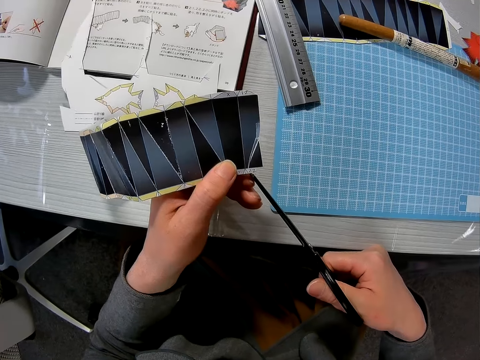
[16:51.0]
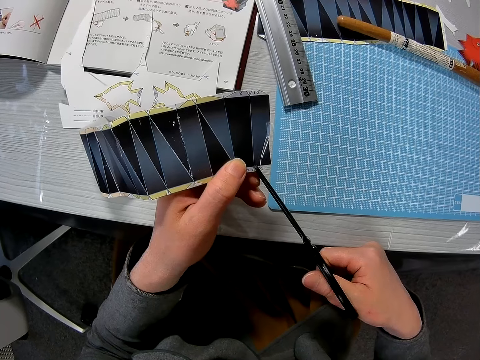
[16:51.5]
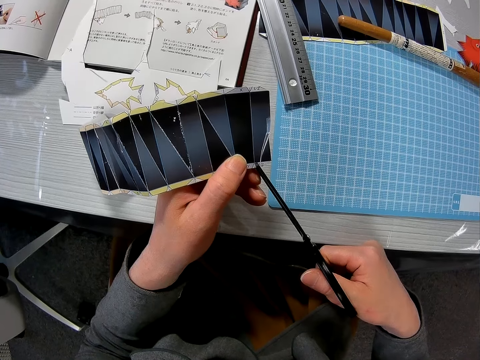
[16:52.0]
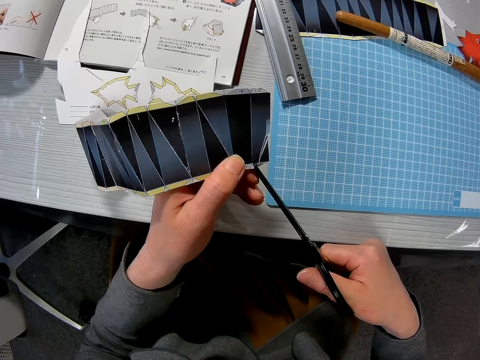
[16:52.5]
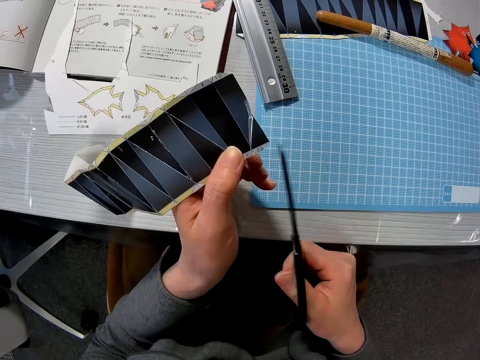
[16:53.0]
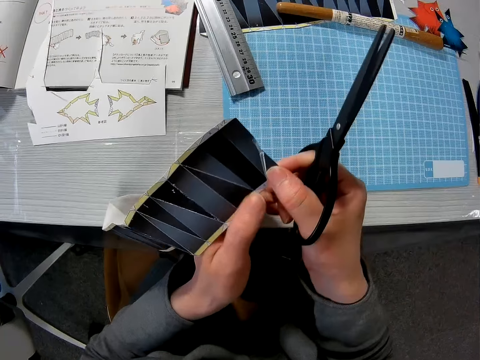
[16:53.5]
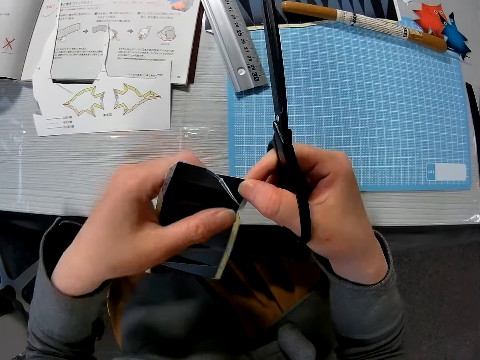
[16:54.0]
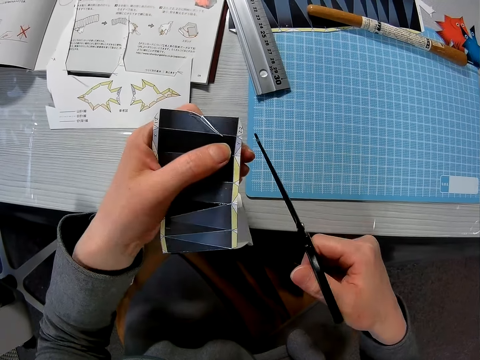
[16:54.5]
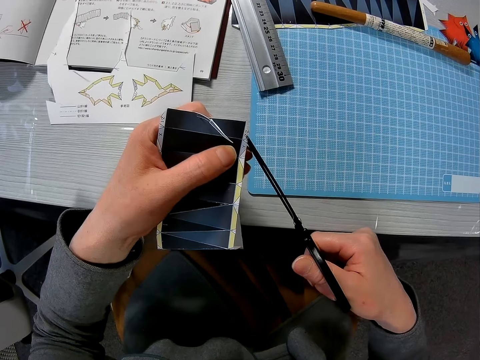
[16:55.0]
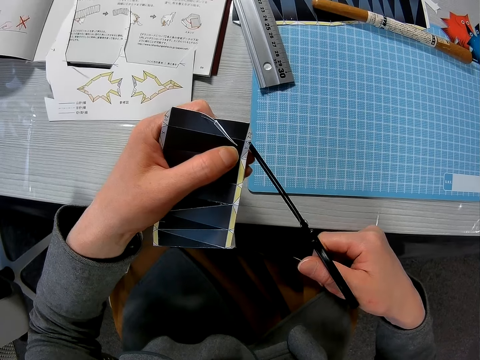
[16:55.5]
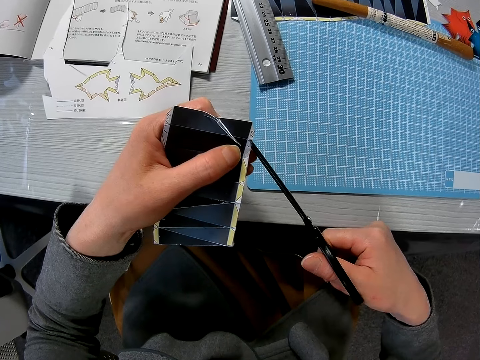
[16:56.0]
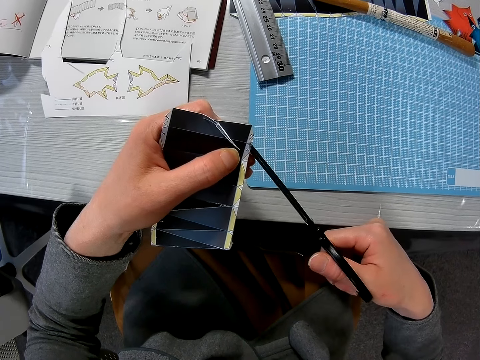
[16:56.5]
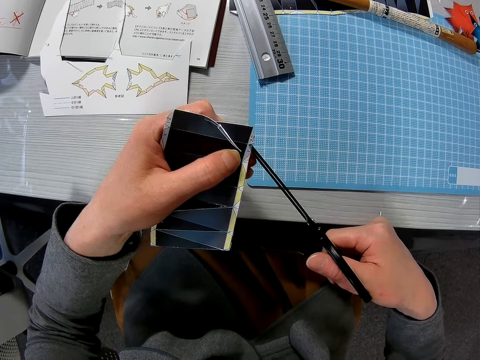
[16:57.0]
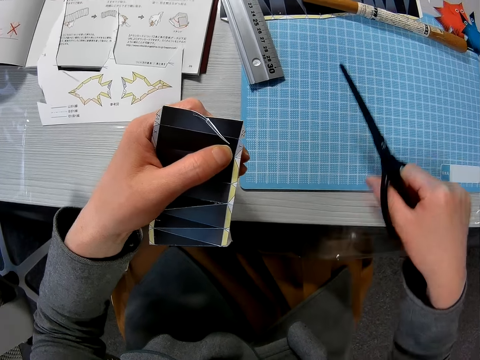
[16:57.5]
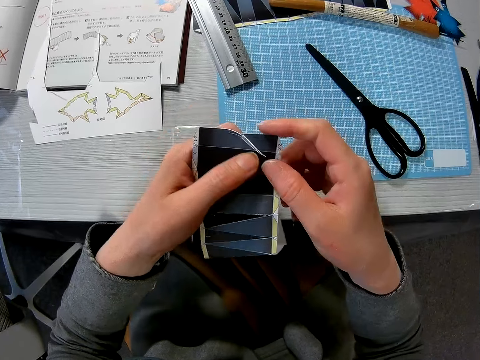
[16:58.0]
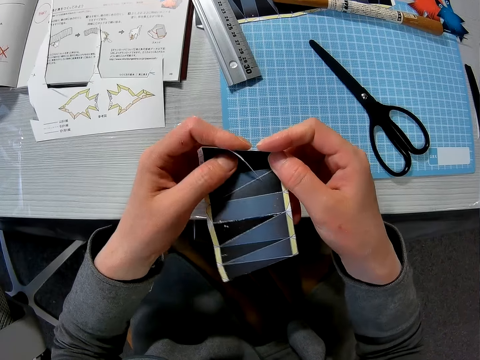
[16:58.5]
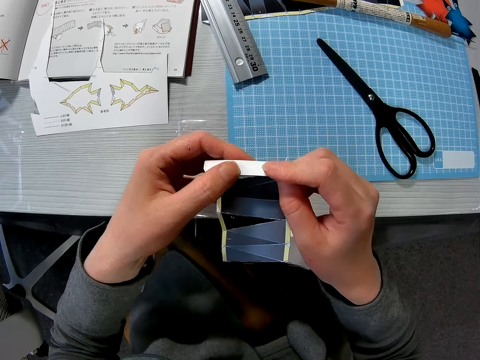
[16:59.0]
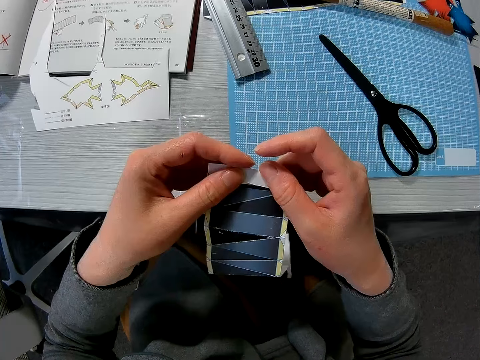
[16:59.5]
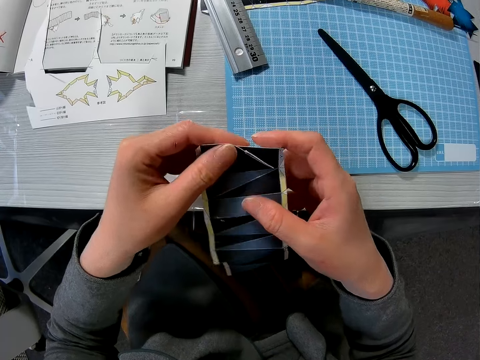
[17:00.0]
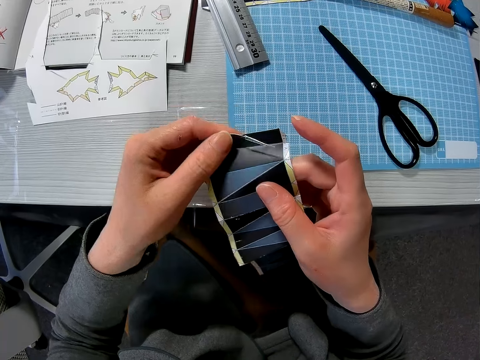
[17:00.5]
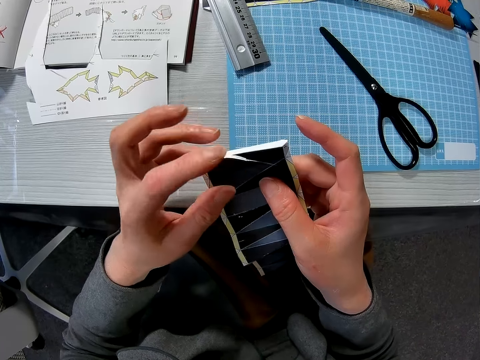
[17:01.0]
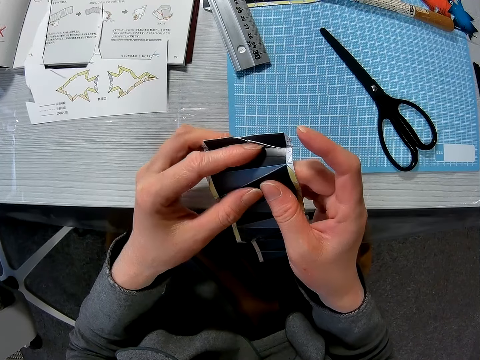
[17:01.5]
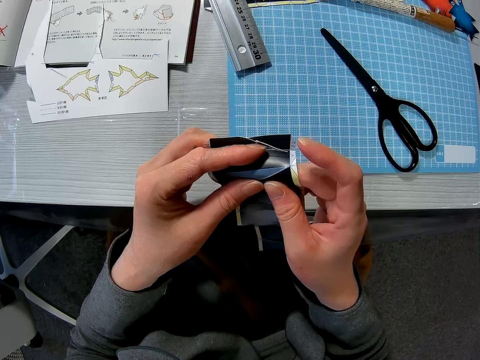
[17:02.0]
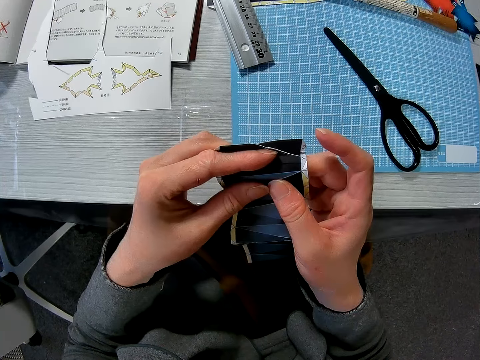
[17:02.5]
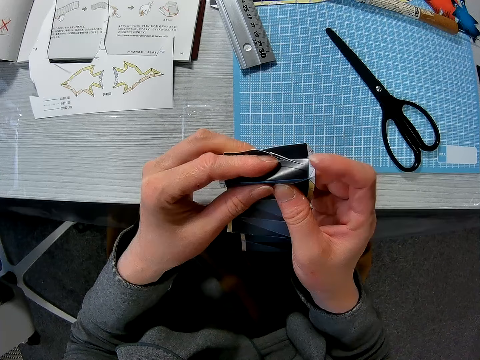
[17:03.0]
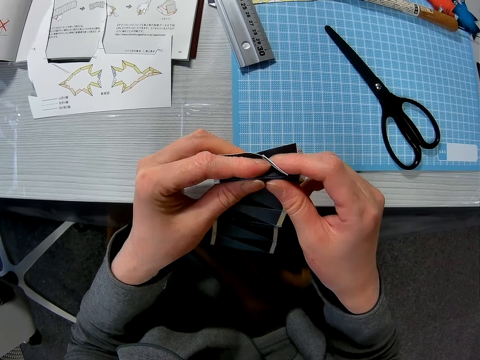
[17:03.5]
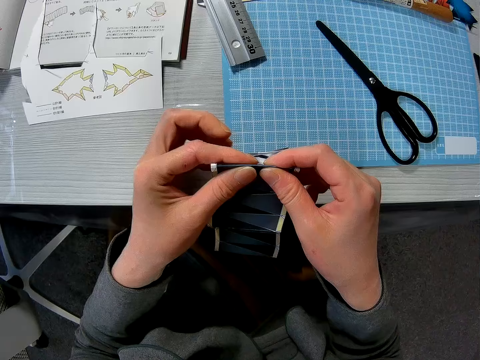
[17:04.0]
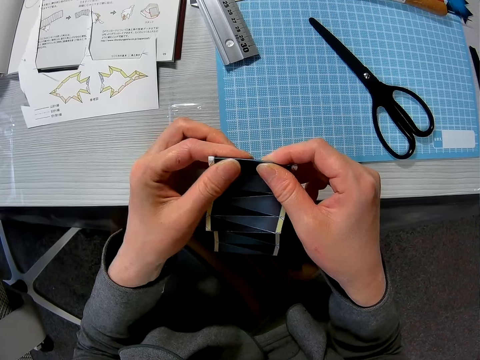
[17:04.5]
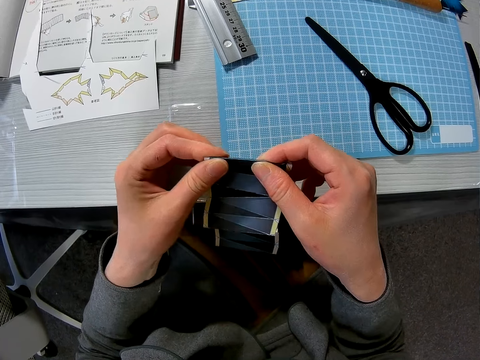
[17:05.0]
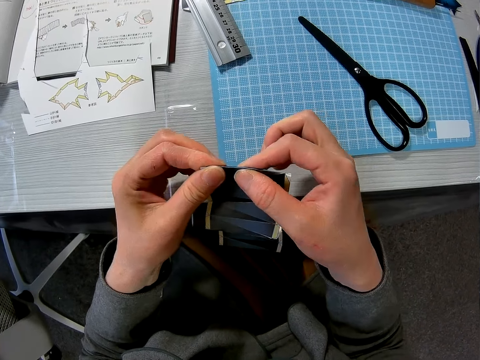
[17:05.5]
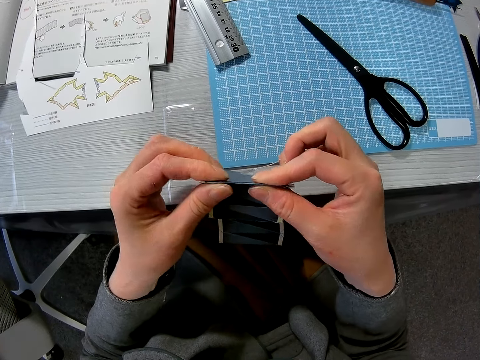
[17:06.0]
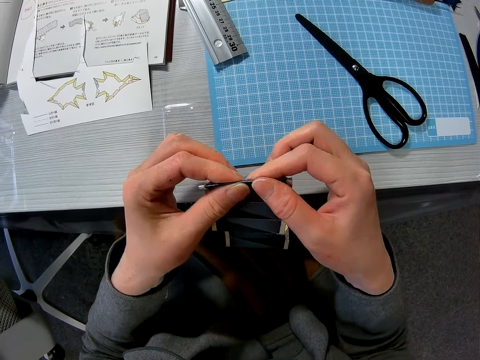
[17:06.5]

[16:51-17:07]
The camera wearer cuts the edges of the paper with the scissors in her right hand. She turns the template. She cuts the template with the scissors. She places the scissors on the cutting mat. She bends the paper with her two hands. She unfolds the template. She folds the template. She presses the template.

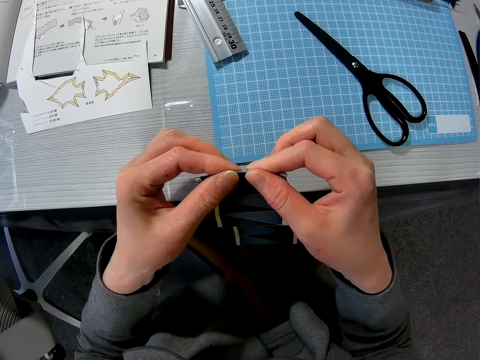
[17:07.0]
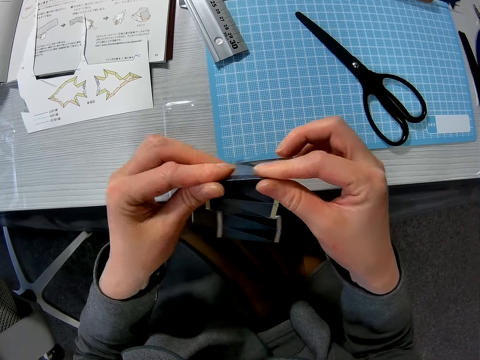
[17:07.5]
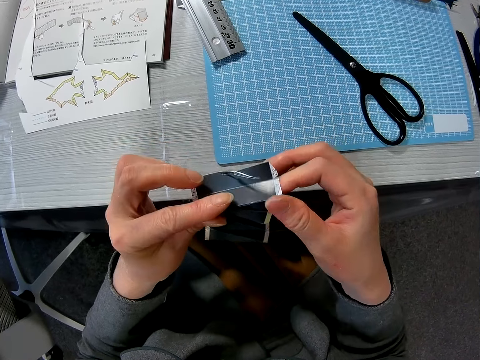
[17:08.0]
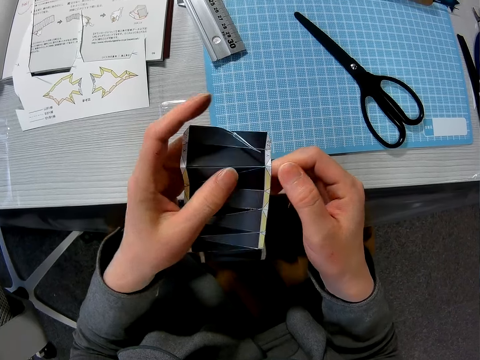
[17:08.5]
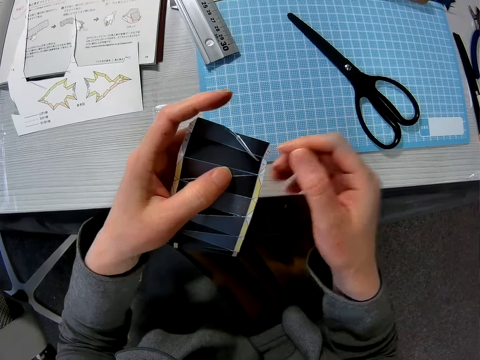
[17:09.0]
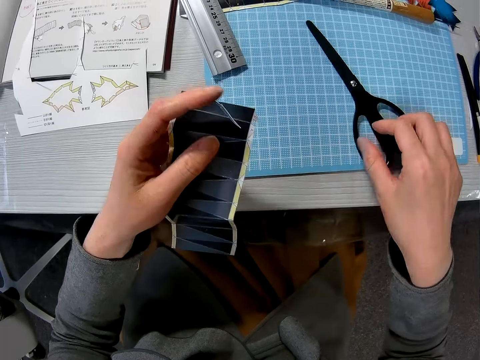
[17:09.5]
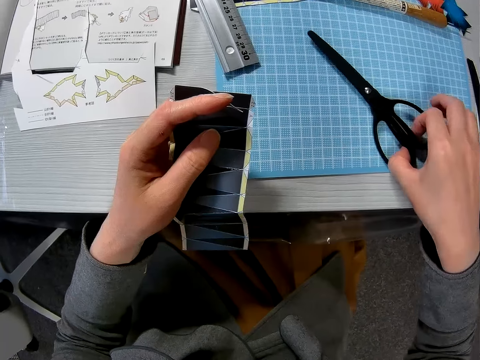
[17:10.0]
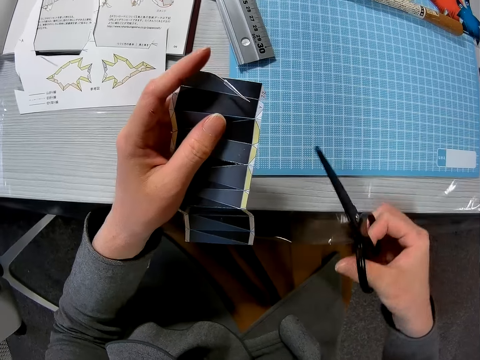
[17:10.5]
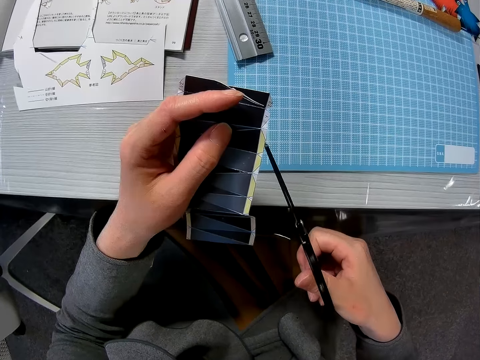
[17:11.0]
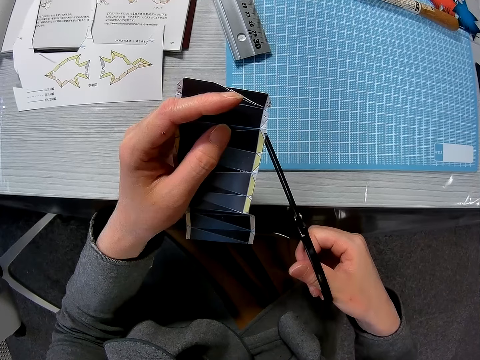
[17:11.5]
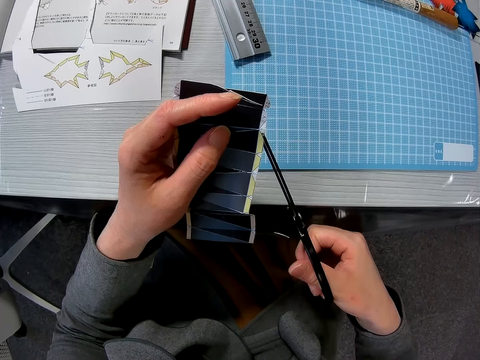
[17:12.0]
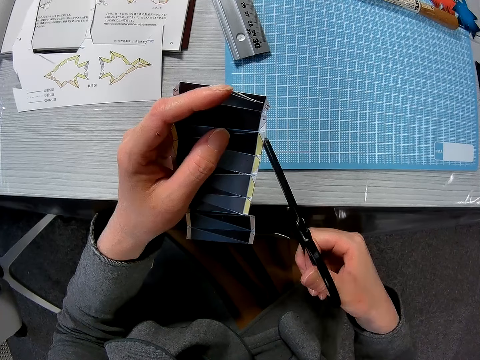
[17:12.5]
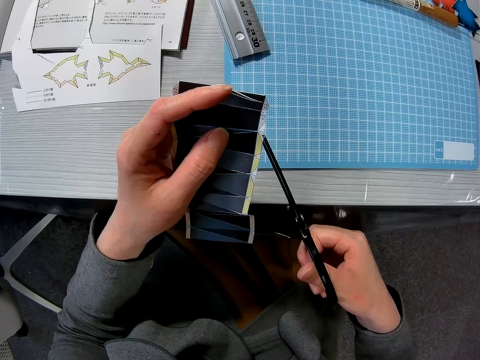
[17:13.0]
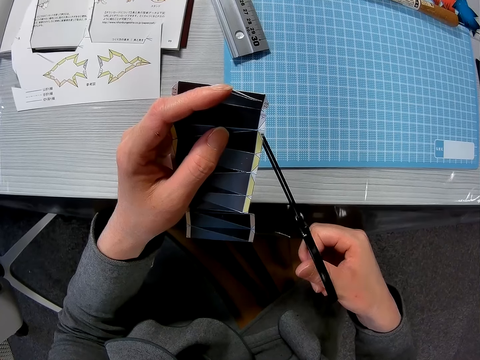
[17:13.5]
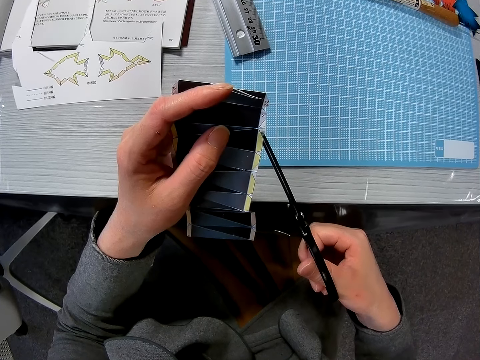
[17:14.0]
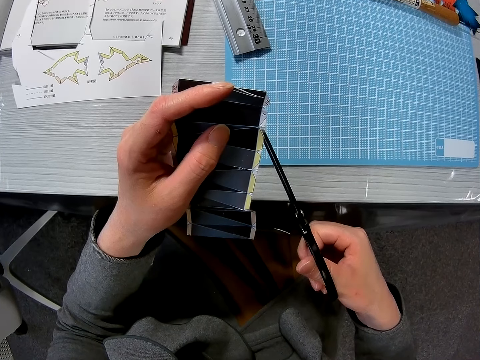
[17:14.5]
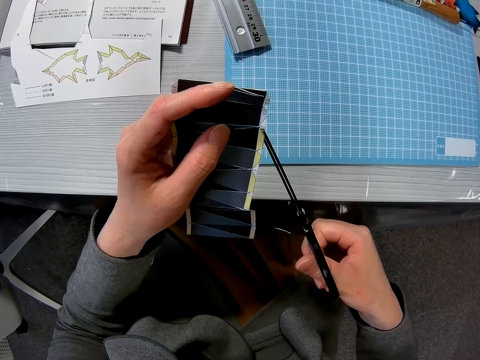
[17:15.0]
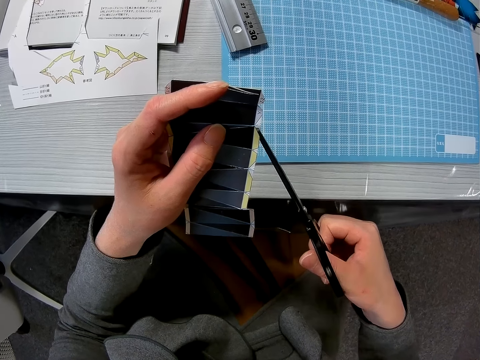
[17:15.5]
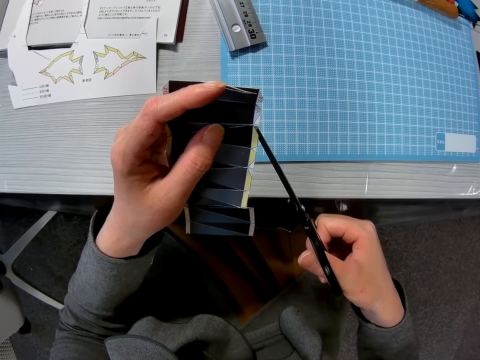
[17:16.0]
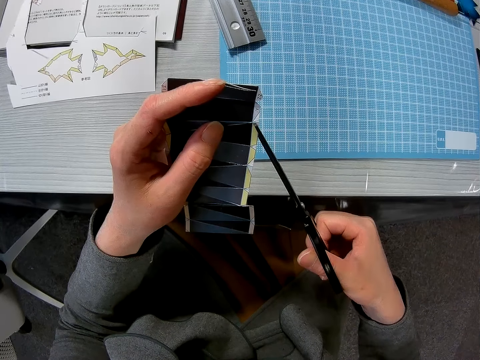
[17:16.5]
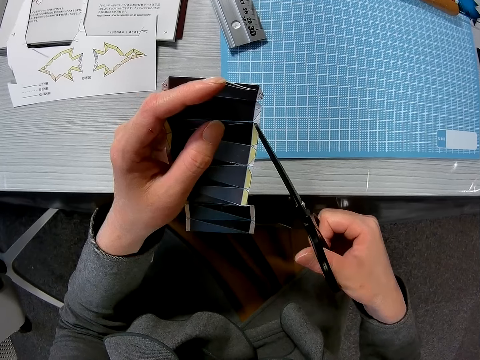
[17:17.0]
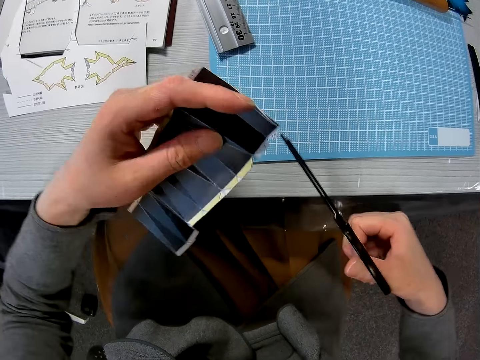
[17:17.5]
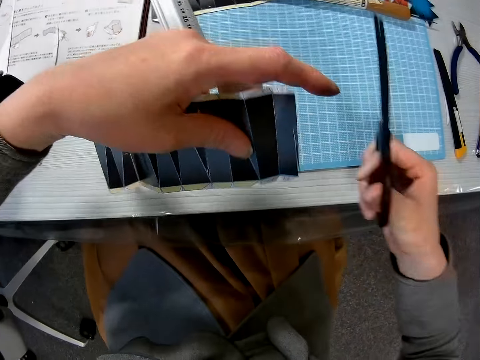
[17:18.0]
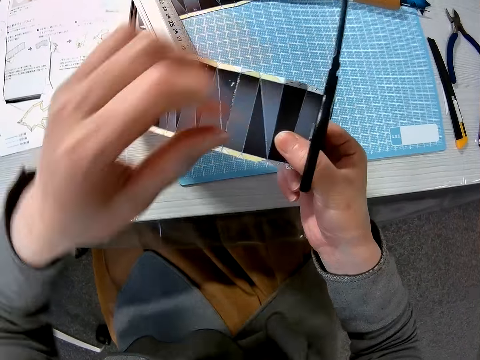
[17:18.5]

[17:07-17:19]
The camera wearer unfolds the template. She picks up the scissors from the table with her right hand. She cuts the edges of the paper or template with the scissors in her right hand. She exchanges the hand holding the template.
